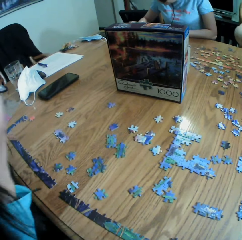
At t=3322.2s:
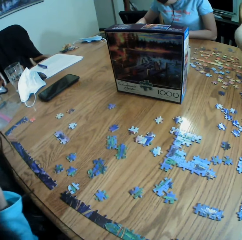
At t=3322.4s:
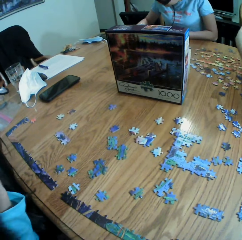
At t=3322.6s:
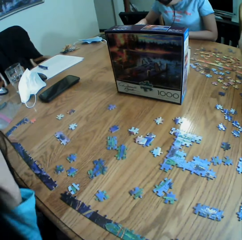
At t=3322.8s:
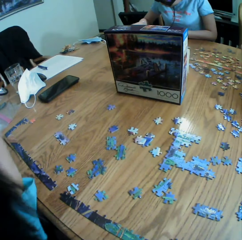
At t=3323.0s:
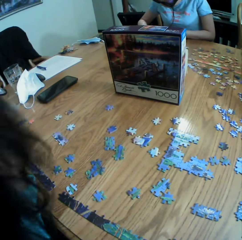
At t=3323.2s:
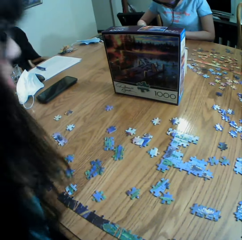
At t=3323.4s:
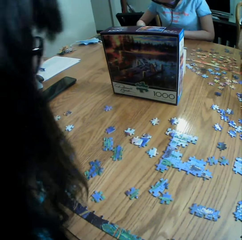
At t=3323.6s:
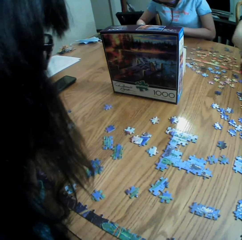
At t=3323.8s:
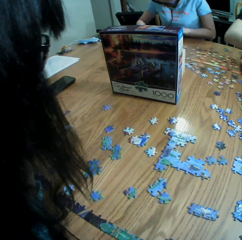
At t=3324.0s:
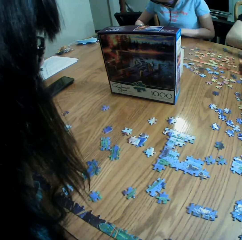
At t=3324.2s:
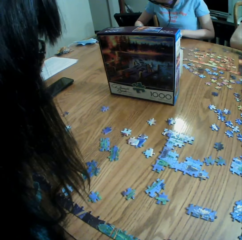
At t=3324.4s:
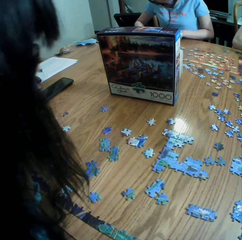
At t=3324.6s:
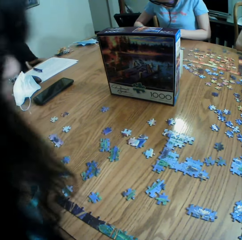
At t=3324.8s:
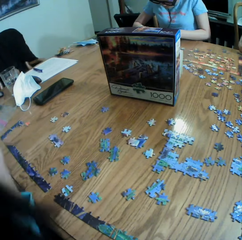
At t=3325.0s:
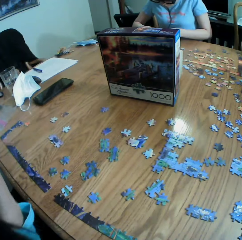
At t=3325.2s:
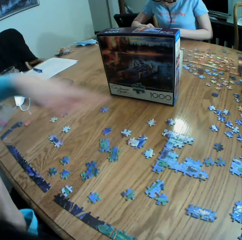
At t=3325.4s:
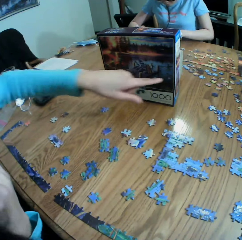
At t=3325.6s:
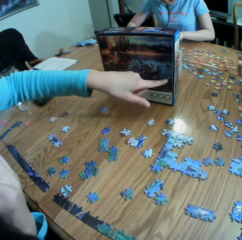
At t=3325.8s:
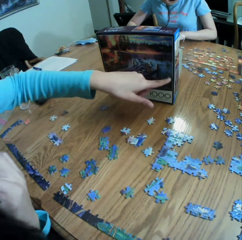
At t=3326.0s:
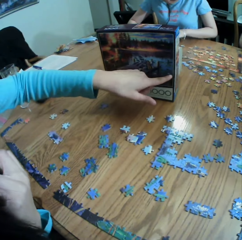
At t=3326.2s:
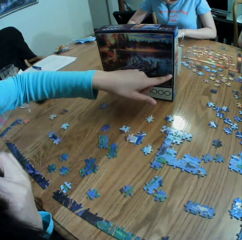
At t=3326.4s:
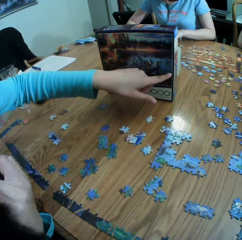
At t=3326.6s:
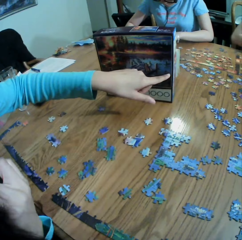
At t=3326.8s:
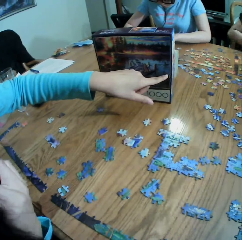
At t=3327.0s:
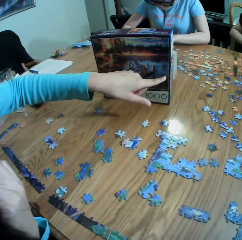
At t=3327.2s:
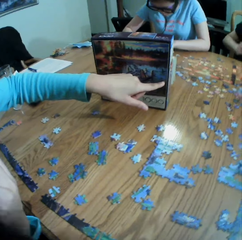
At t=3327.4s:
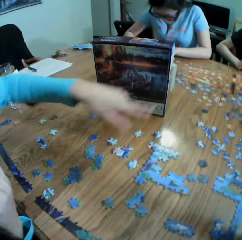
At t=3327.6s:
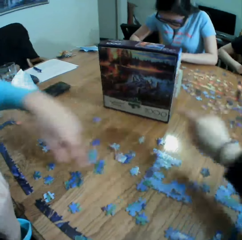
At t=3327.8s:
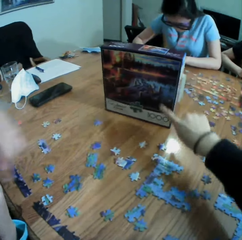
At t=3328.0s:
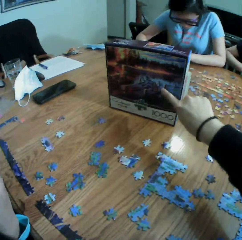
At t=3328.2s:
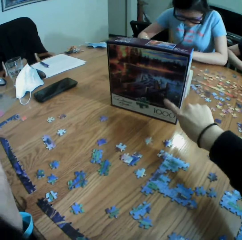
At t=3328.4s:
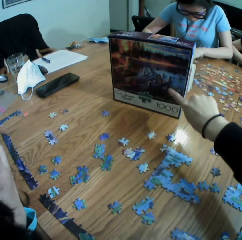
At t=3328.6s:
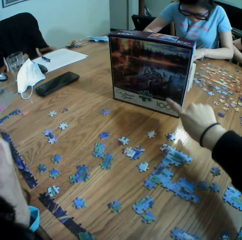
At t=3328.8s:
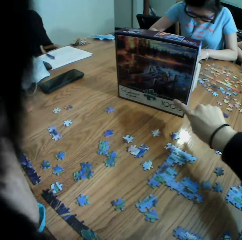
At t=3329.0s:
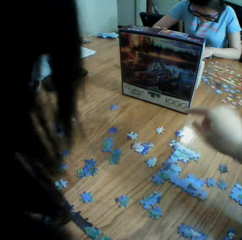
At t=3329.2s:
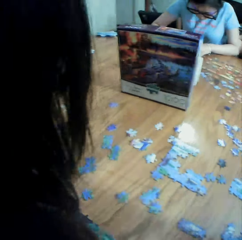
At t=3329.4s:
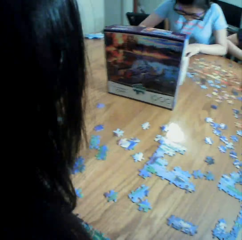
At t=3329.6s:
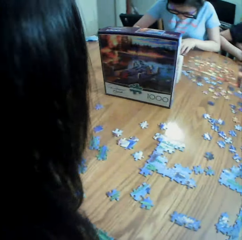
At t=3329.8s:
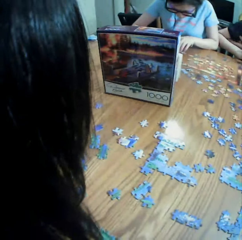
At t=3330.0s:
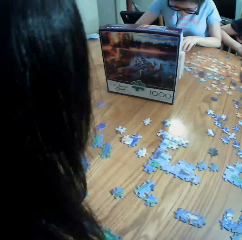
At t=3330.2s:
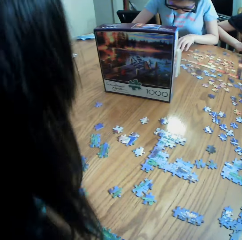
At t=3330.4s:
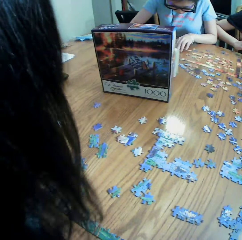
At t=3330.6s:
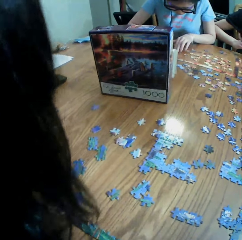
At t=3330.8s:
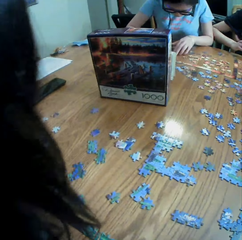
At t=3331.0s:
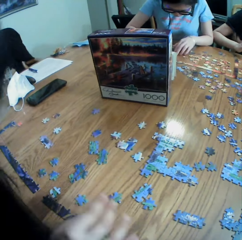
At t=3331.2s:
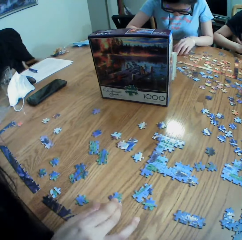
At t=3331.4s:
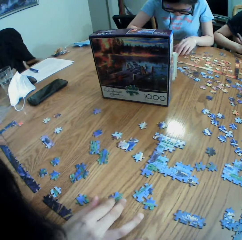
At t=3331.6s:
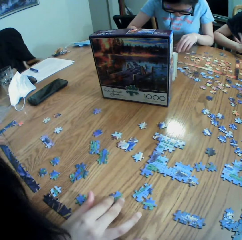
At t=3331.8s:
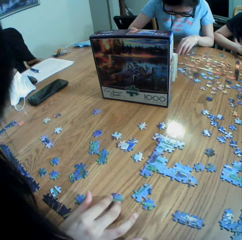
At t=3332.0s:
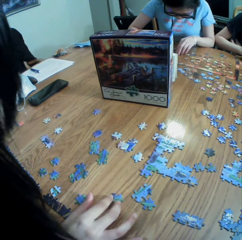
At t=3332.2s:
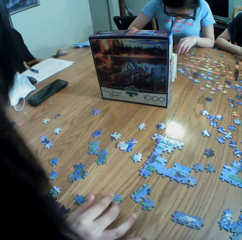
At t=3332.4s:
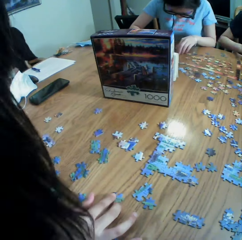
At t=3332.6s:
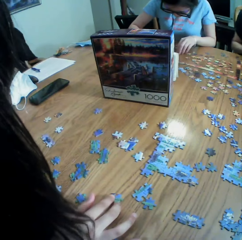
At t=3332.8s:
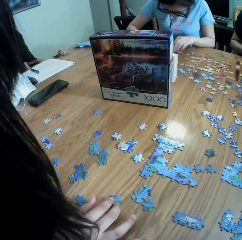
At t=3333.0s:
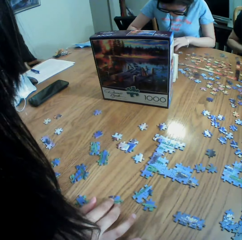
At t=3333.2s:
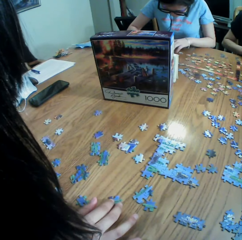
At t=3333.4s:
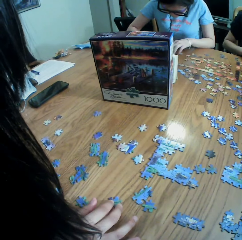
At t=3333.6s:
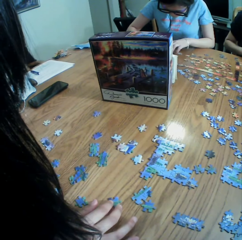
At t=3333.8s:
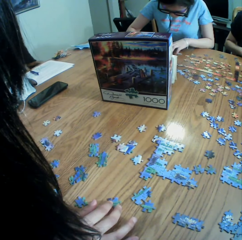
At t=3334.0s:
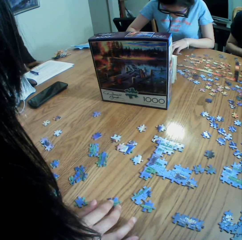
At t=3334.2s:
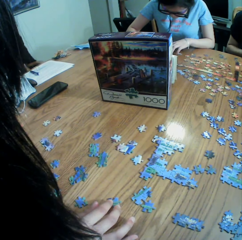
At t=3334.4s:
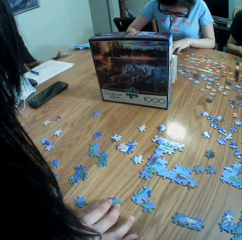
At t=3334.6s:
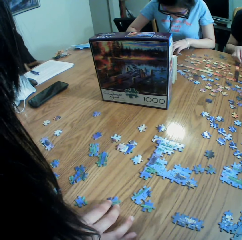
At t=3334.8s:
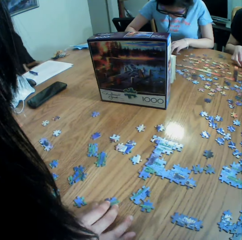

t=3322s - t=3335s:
A person points at a box. The camera wearer points at the box. They look around a table.

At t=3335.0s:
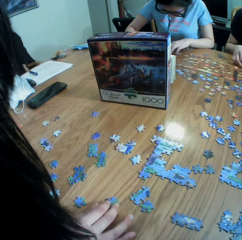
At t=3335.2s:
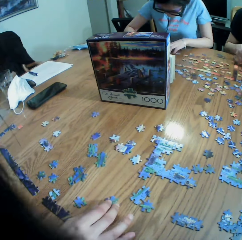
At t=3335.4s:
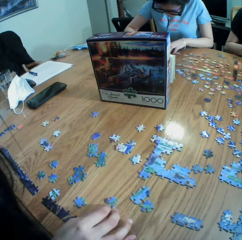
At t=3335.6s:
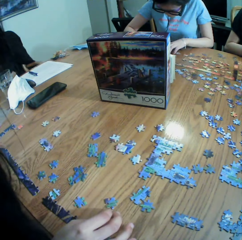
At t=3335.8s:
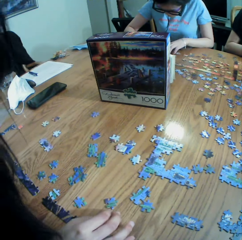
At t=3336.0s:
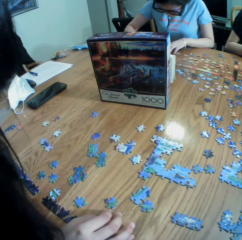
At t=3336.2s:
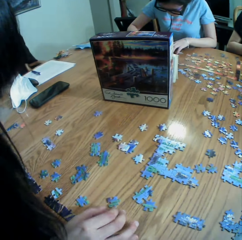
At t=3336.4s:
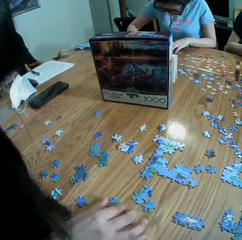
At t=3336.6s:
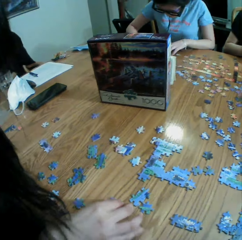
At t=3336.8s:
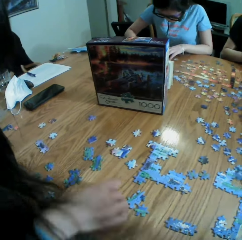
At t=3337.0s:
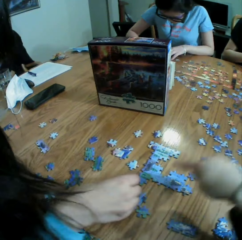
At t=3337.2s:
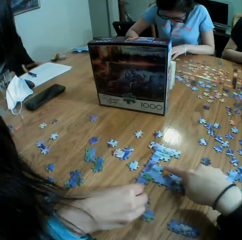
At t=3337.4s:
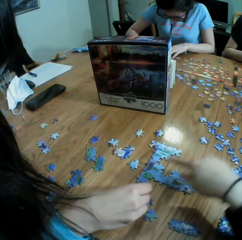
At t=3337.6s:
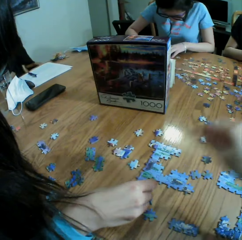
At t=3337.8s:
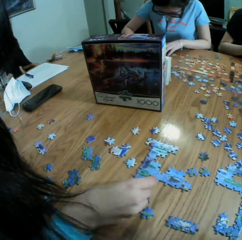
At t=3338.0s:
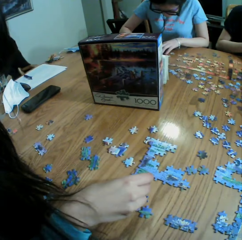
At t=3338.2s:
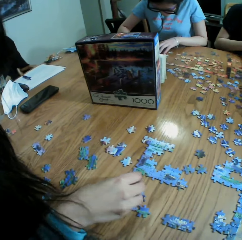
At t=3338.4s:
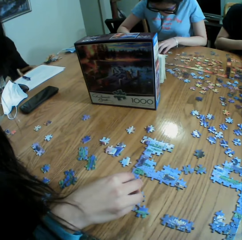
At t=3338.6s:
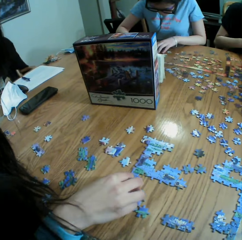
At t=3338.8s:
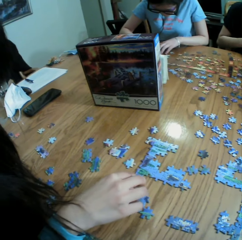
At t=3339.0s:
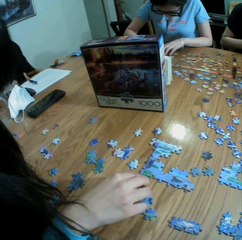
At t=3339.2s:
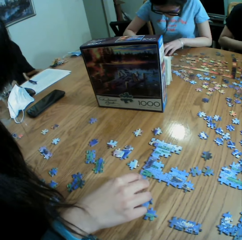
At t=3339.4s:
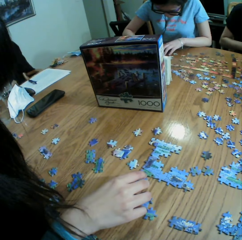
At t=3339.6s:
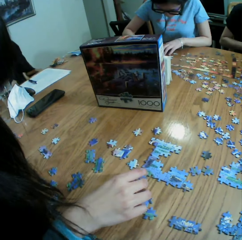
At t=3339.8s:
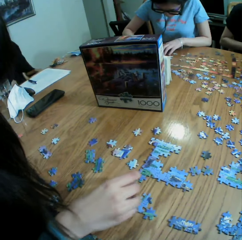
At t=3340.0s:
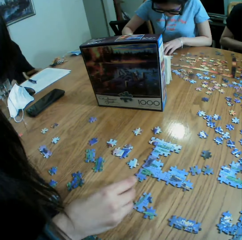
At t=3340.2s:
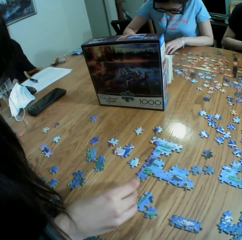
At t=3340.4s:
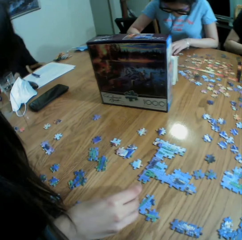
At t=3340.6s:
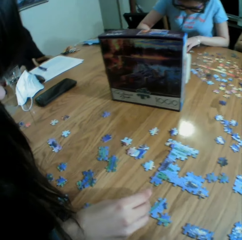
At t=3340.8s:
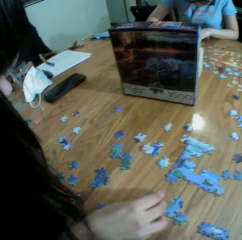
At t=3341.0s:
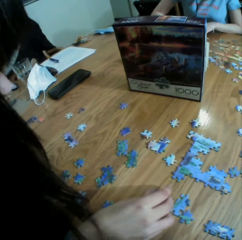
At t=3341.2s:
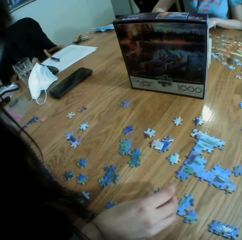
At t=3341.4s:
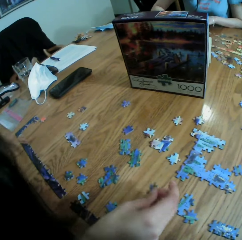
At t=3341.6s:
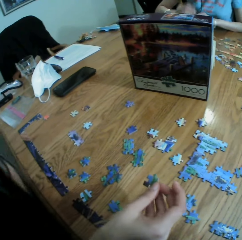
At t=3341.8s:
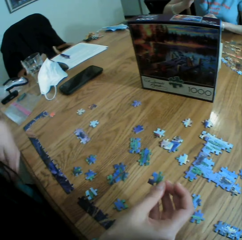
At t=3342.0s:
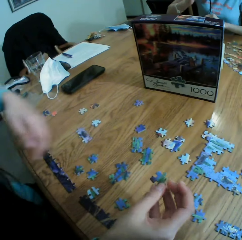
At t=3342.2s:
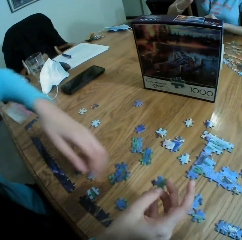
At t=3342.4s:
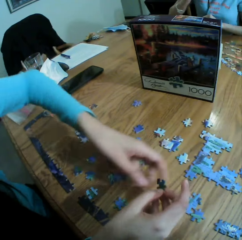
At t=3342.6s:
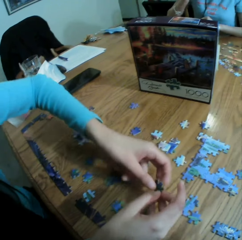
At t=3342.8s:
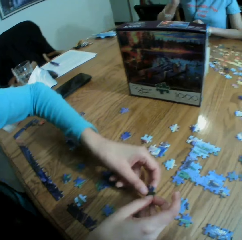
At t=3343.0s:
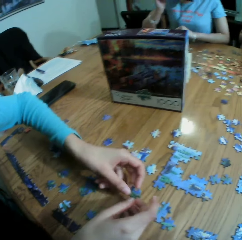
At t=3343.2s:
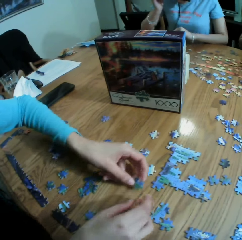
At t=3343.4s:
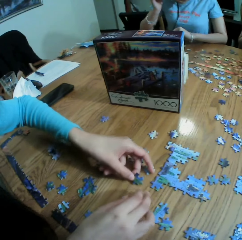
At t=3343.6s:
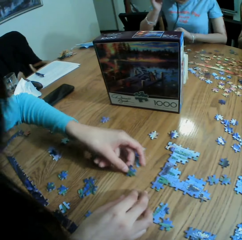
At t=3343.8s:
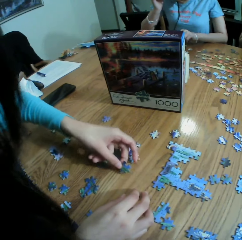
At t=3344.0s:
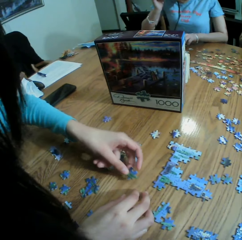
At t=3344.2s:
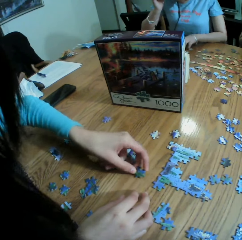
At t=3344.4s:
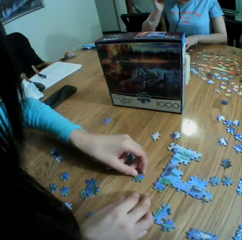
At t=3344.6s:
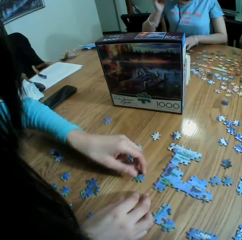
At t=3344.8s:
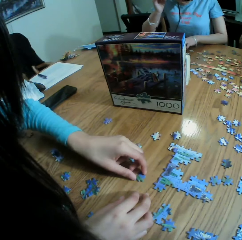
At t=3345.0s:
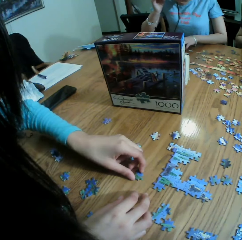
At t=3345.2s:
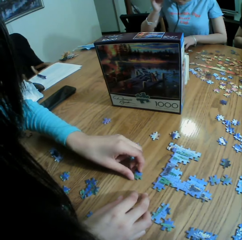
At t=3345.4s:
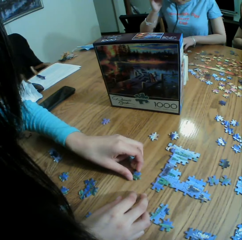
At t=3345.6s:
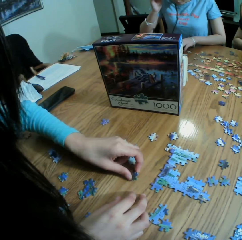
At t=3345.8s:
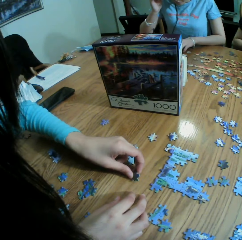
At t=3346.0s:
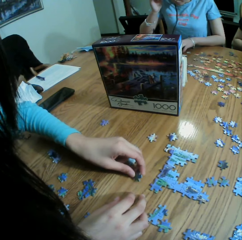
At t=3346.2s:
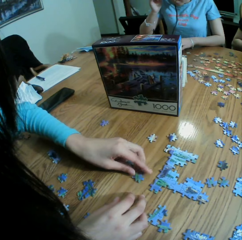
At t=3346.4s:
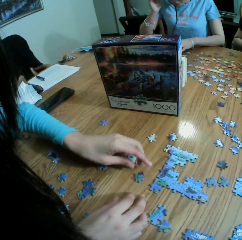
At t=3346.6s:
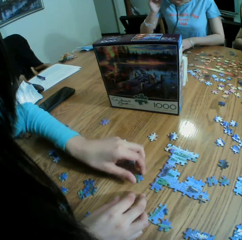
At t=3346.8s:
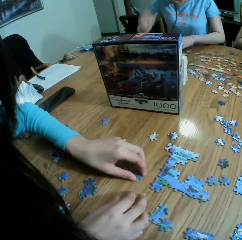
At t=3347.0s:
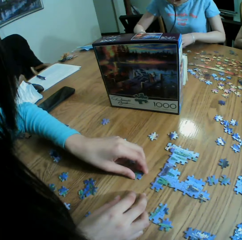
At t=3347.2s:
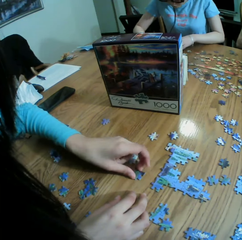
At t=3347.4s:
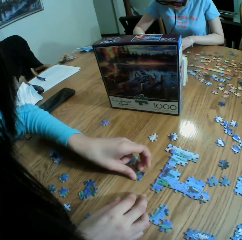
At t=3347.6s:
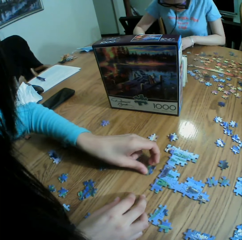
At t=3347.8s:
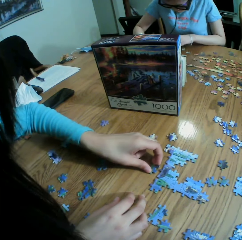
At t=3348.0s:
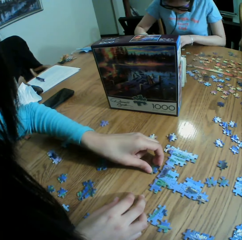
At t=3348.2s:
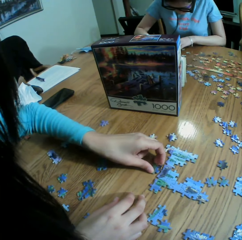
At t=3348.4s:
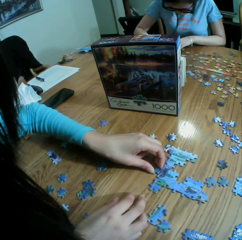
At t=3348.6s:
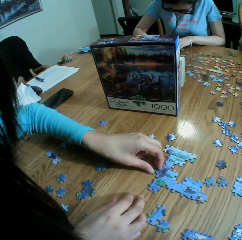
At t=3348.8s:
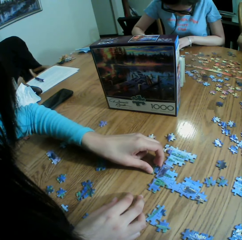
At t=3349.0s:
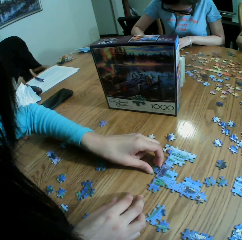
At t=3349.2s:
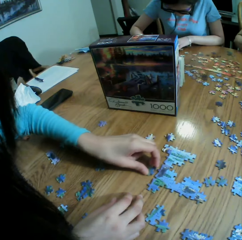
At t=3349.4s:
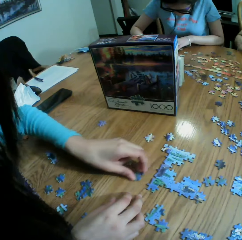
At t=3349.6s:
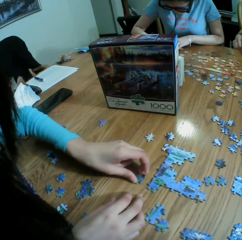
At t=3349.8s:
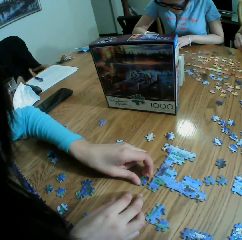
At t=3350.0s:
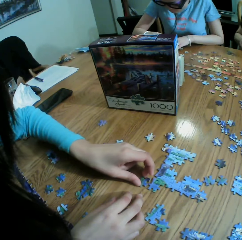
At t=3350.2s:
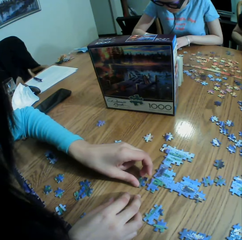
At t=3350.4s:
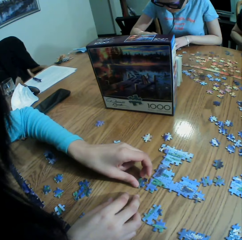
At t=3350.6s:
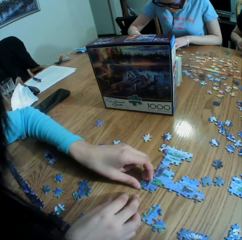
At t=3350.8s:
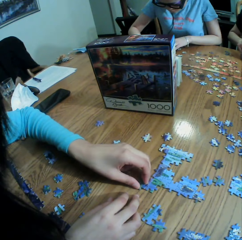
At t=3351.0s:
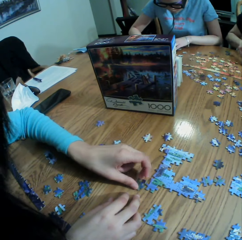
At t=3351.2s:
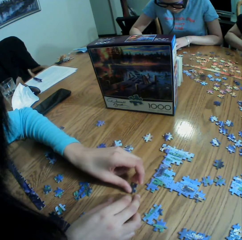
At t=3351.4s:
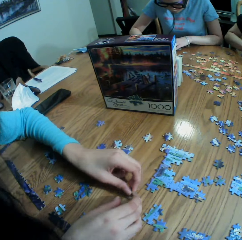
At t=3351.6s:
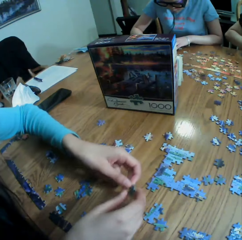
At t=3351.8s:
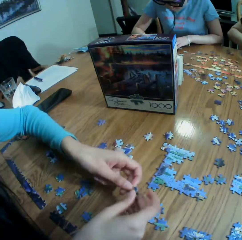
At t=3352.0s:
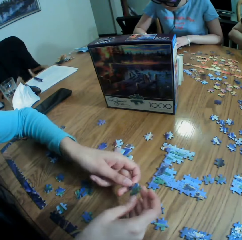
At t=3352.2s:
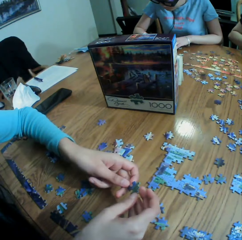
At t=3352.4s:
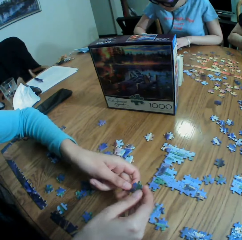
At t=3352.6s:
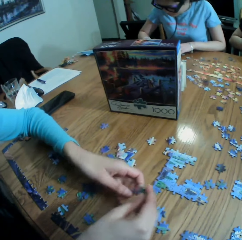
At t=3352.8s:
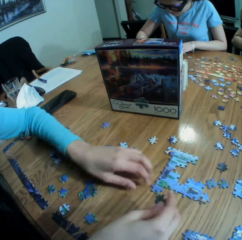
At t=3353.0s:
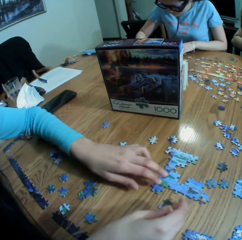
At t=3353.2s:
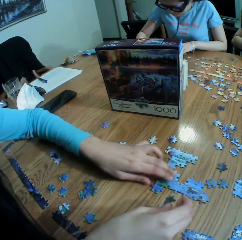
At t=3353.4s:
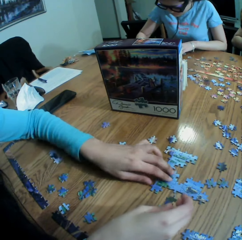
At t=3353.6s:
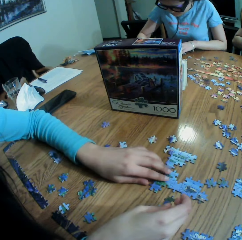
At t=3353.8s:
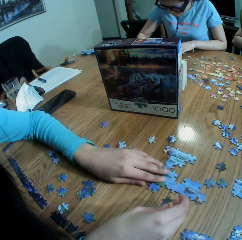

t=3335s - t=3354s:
The camera wearer points at a paper puzzle. A person arranges the paper puzzle.
